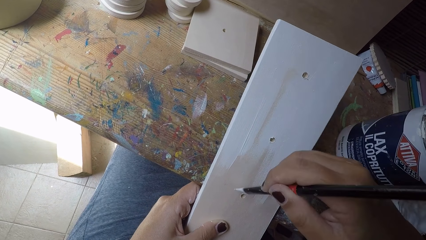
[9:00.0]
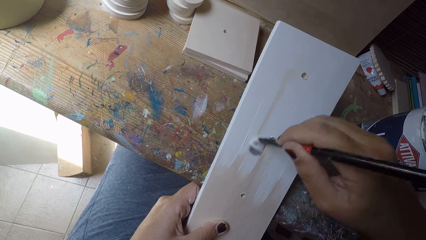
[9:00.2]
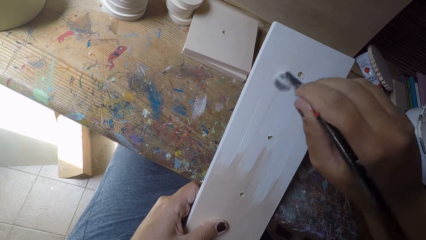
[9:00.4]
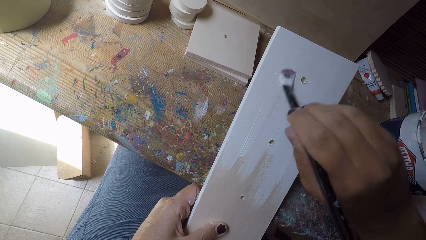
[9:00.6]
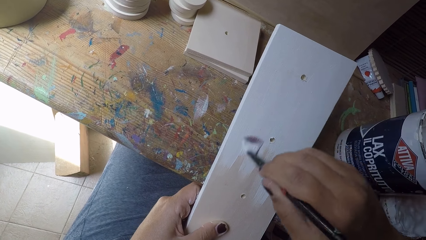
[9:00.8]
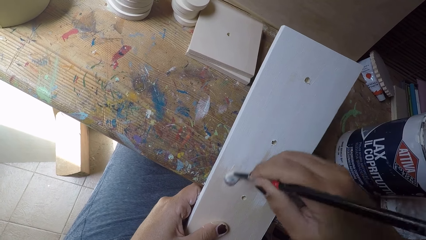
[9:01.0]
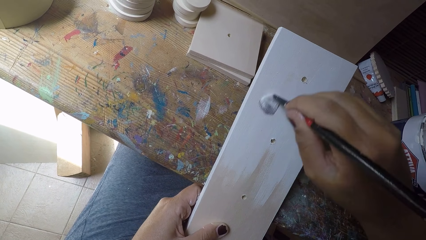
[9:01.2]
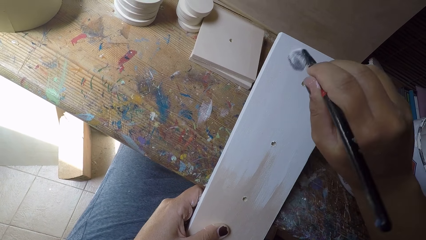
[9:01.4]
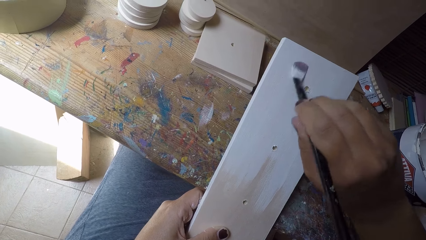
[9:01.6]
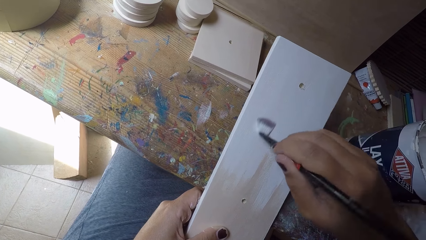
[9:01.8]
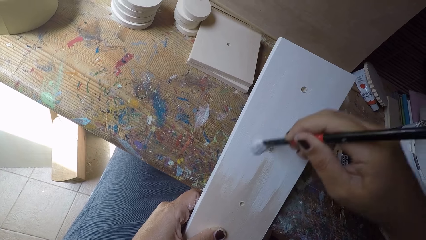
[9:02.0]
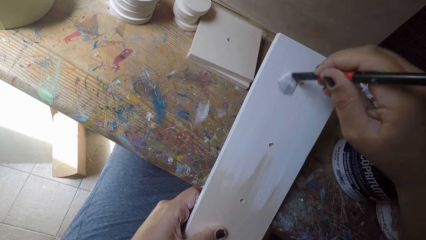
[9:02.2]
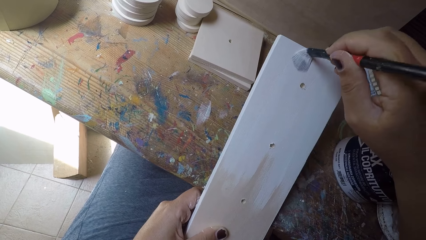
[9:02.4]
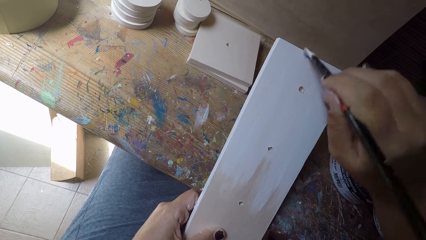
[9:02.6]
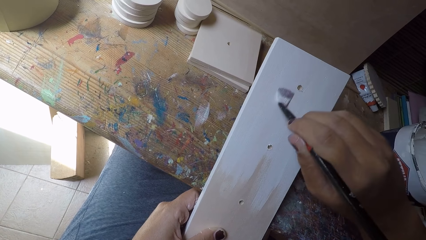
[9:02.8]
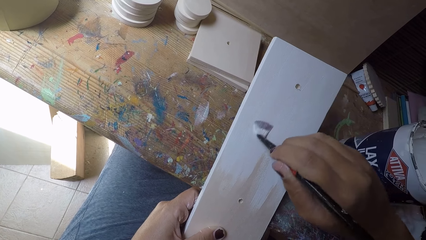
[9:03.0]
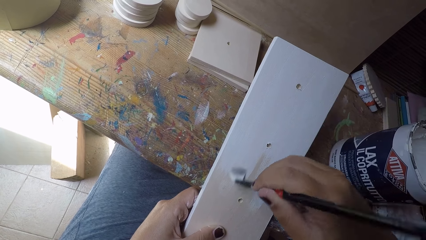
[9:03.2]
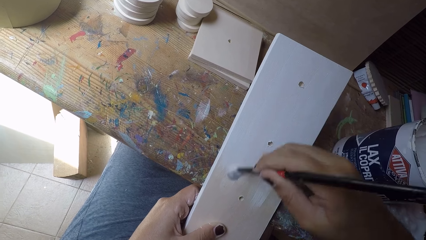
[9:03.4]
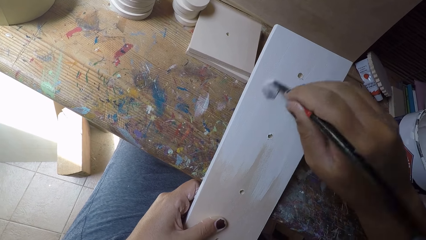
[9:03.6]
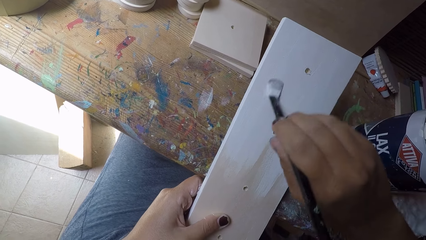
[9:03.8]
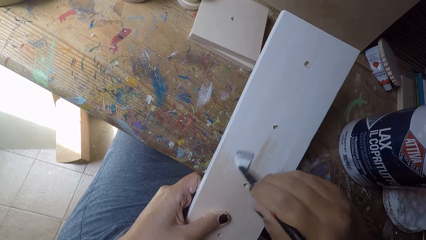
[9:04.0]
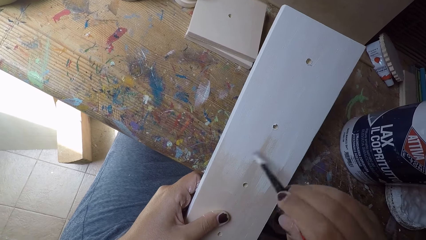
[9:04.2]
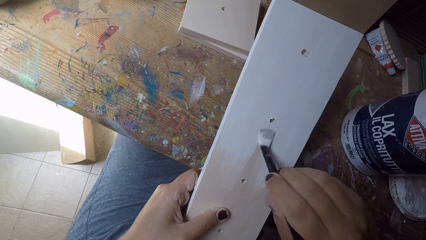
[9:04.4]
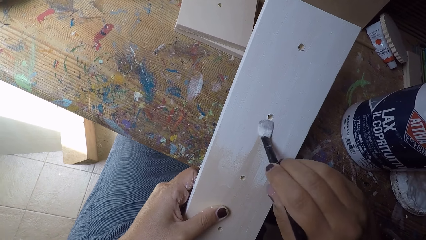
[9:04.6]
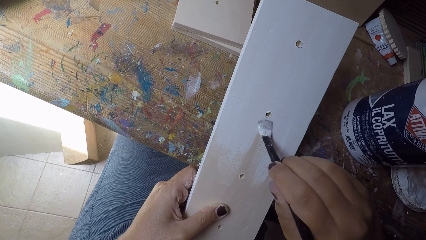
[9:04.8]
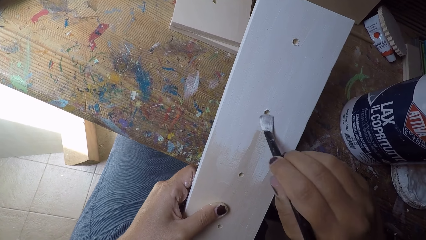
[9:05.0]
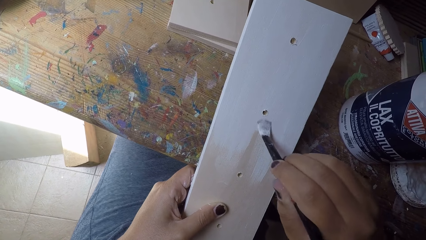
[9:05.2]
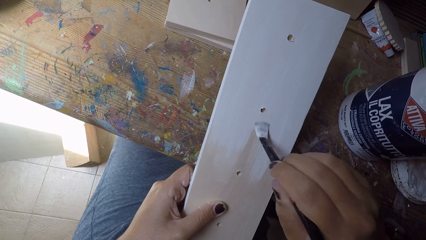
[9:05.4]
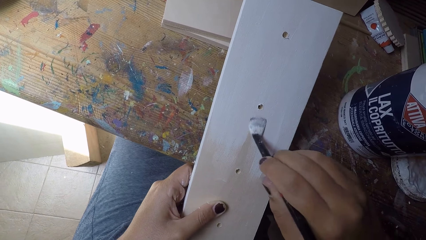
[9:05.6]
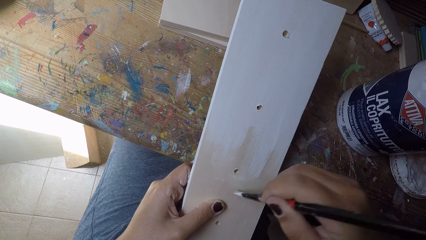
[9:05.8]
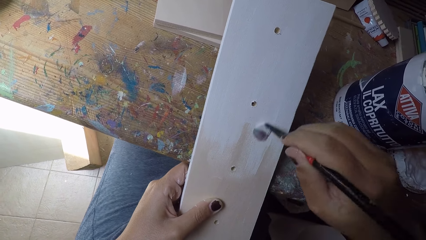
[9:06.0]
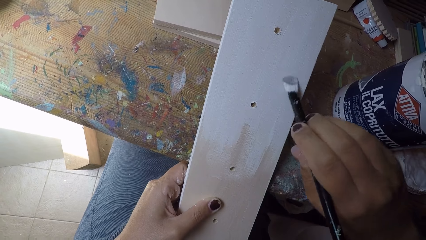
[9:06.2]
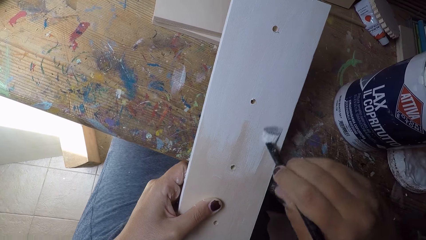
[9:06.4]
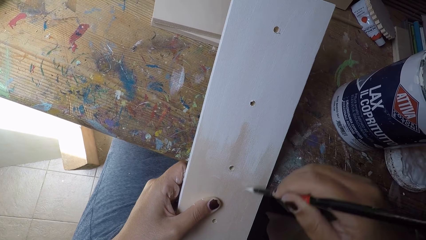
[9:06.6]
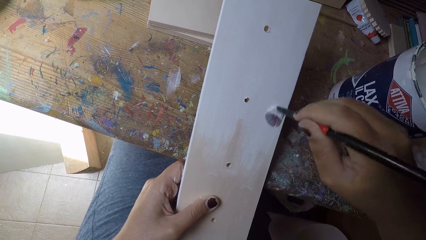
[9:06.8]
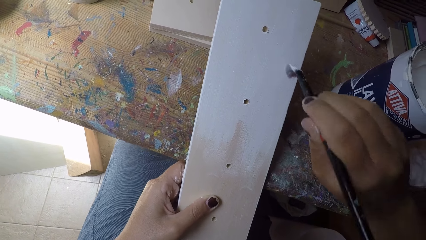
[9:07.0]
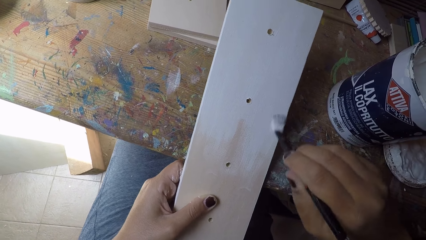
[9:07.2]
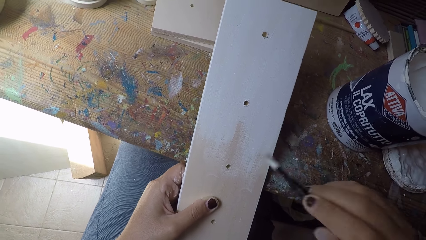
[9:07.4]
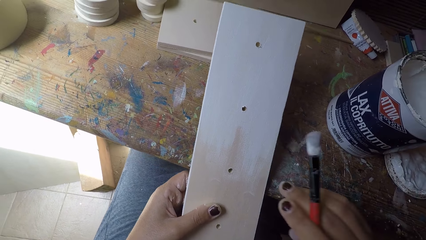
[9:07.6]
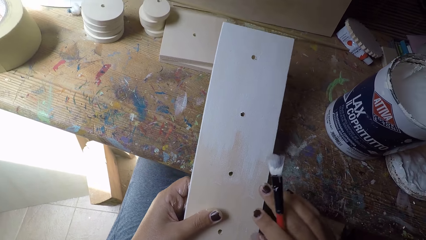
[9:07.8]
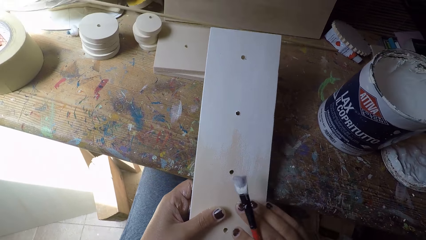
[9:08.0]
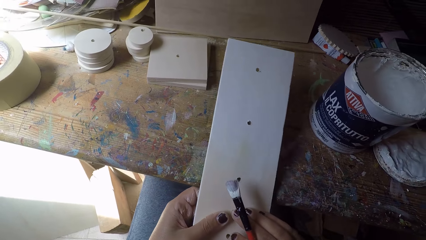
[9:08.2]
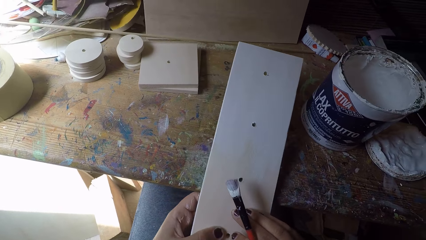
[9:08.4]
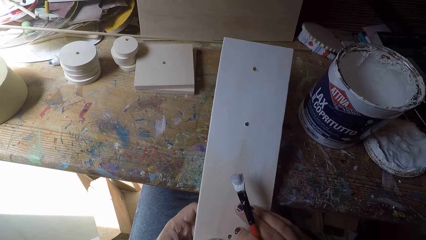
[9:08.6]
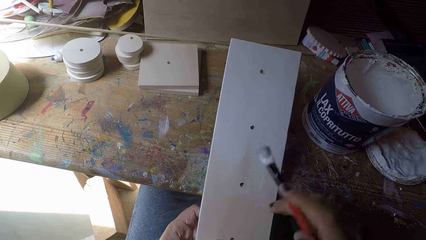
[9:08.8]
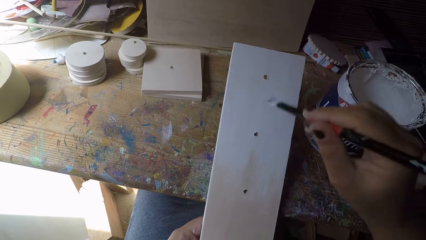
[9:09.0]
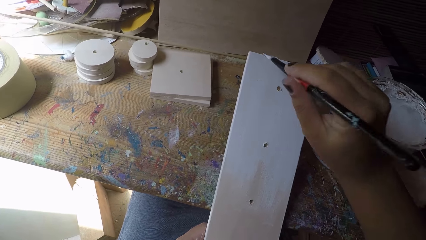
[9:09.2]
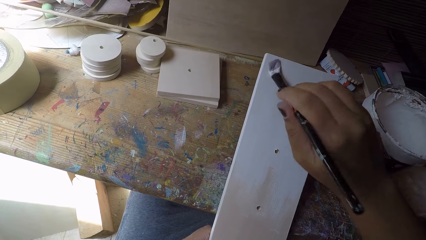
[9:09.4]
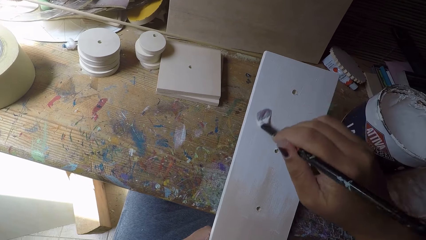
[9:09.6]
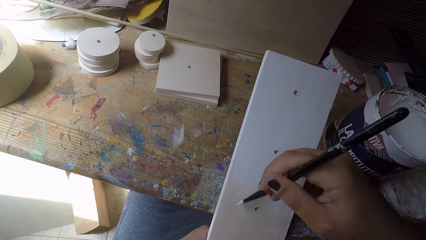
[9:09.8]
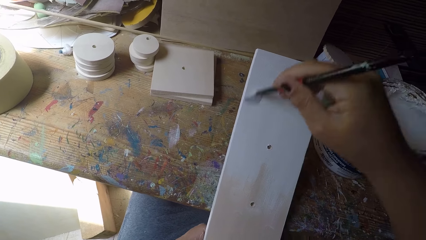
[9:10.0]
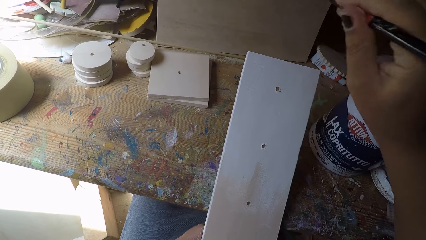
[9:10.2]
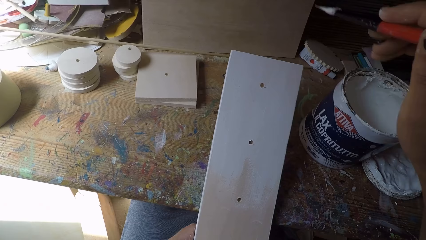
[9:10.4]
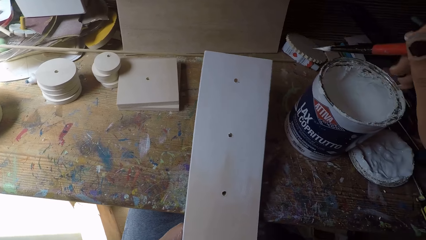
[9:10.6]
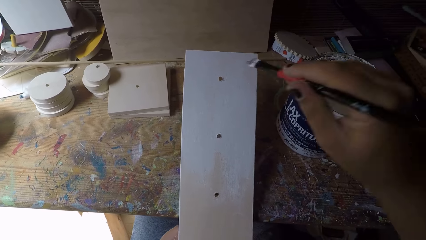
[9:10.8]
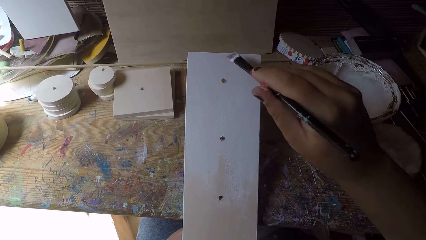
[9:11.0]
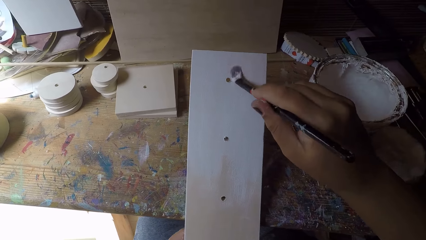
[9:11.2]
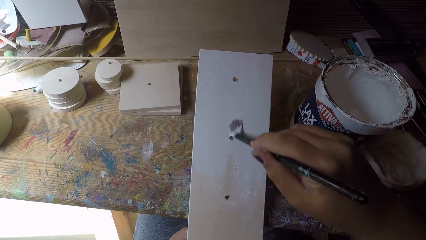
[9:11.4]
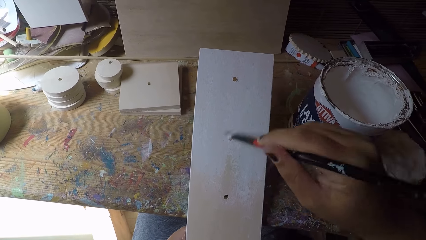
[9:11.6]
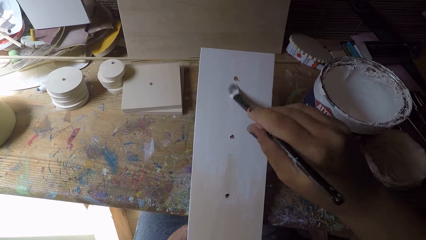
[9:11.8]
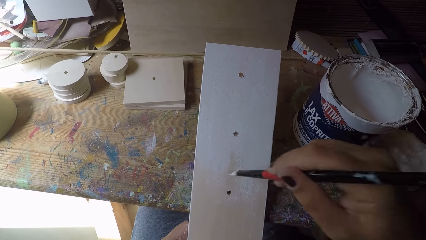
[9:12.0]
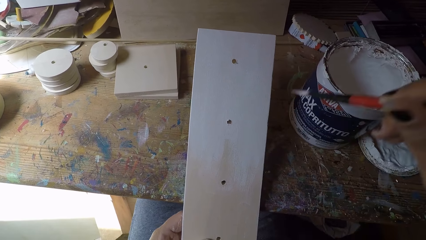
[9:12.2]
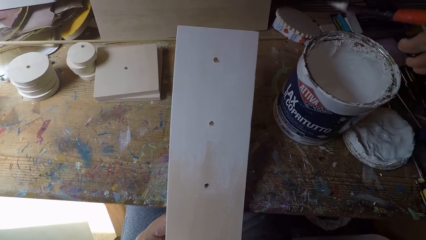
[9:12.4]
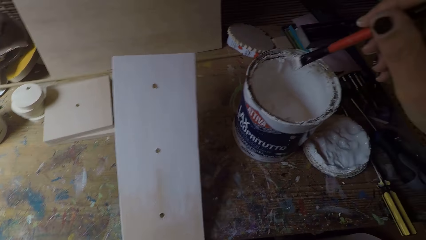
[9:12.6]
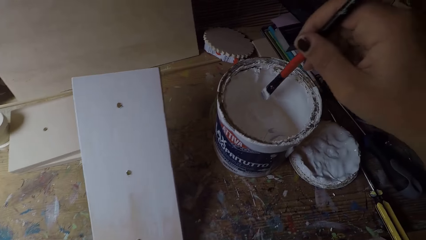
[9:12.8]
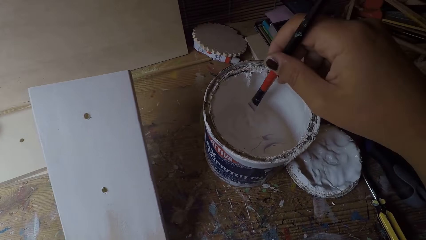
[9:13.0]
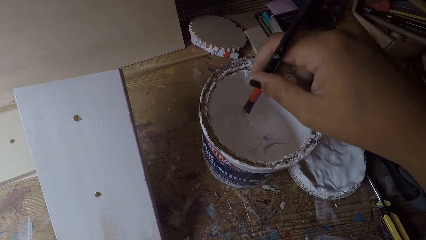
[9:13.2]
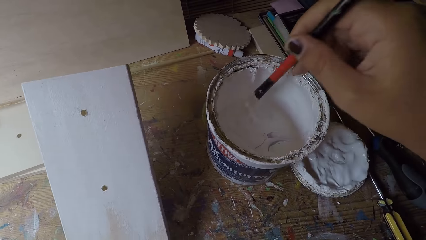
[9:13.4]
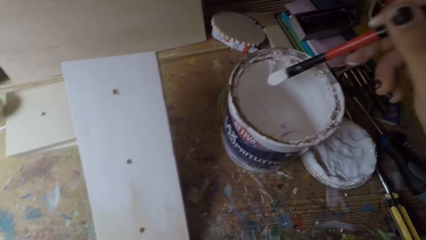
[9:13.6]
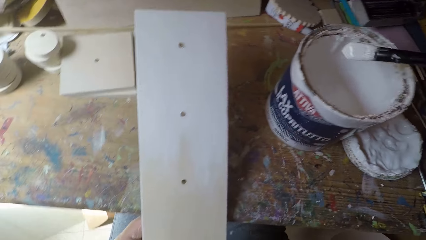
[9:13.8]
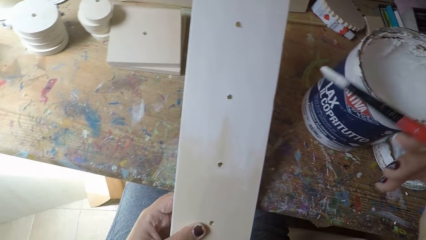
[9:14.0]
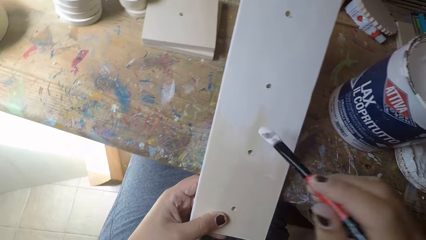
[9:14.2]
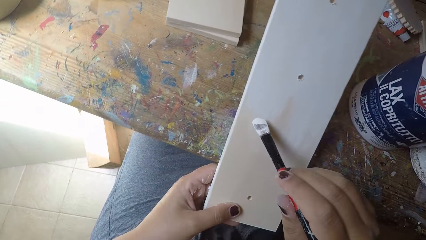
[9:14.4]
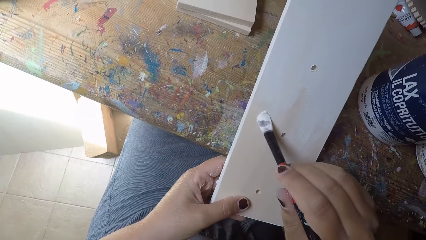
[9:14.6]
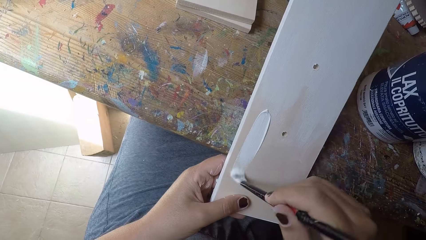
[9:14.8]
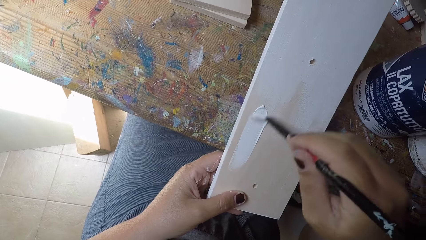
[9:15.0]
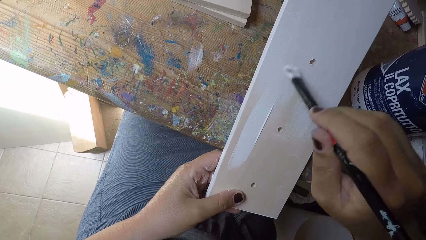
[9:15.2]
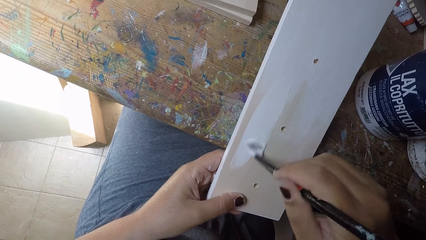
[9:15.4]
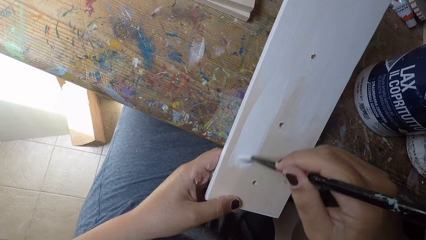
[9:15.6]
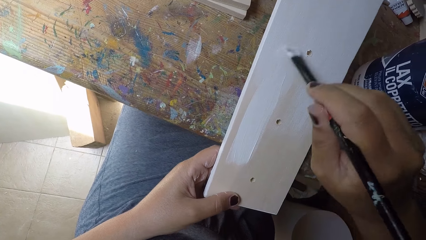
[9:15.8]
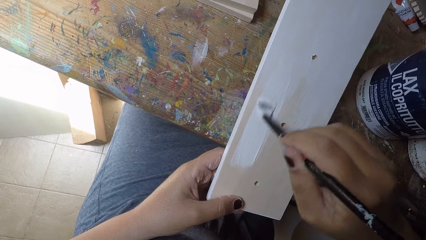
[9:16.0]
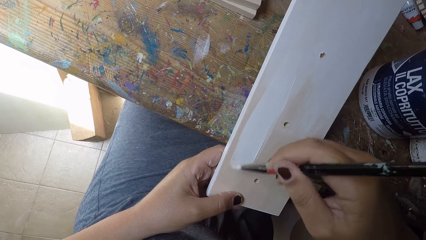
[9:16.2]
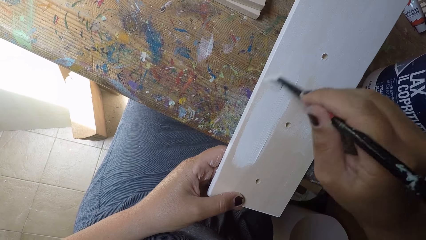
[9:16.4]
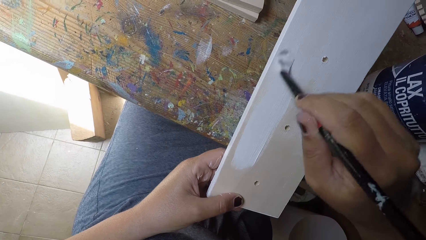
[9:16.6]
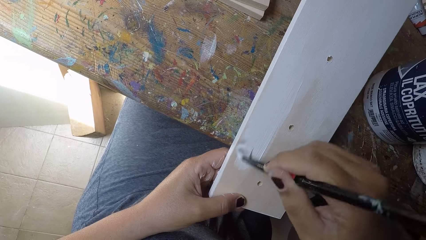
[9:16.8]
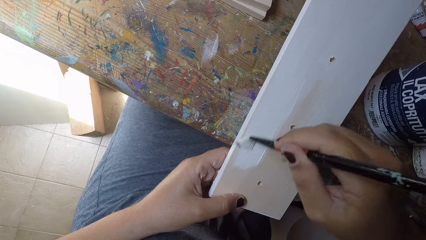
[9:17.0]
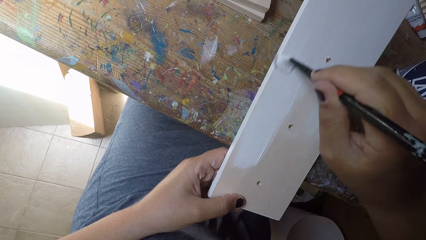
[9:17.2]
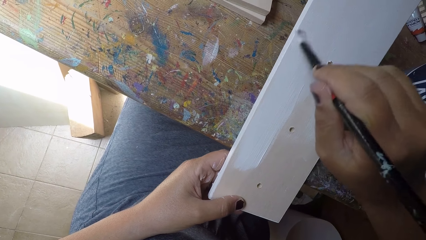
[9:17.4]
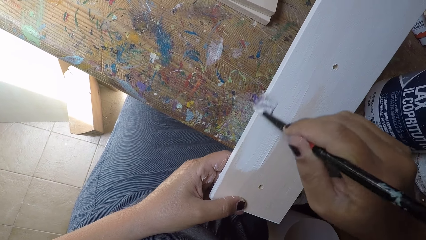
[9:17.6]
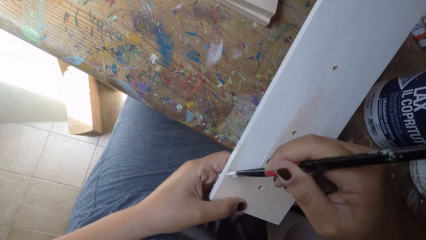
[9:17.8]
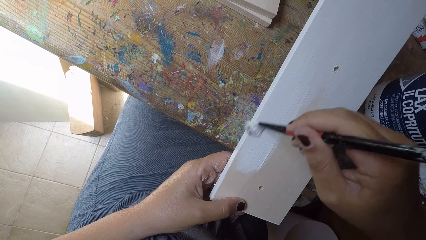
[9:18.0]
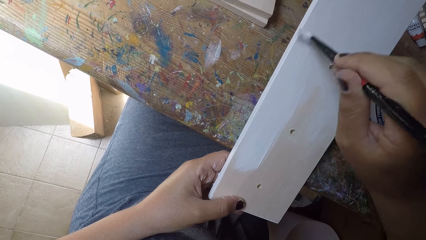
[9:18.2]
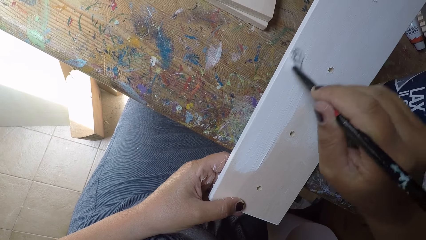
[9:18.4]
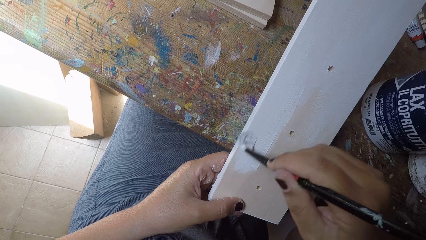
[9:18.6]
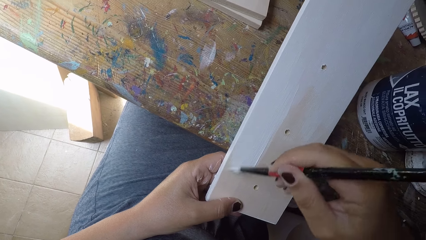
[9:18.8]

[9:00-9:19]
The camera wearer holds the wooden plank with his right hand. He paints the wooden plank with the paintbrush in his right hand. He dips the paintbrush in his right hand into the paint can. He paints the wooden plank with the paintbrush in his right hand.
